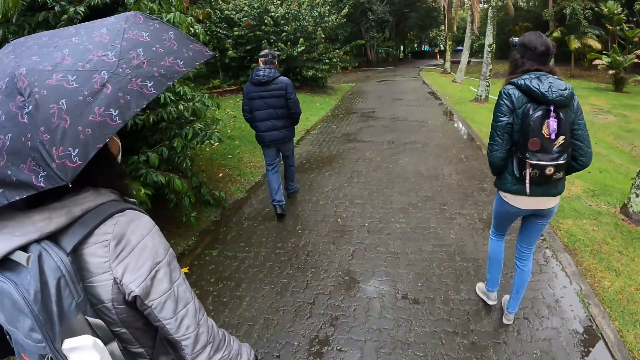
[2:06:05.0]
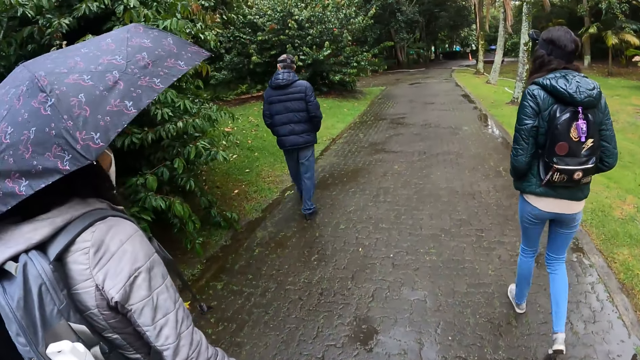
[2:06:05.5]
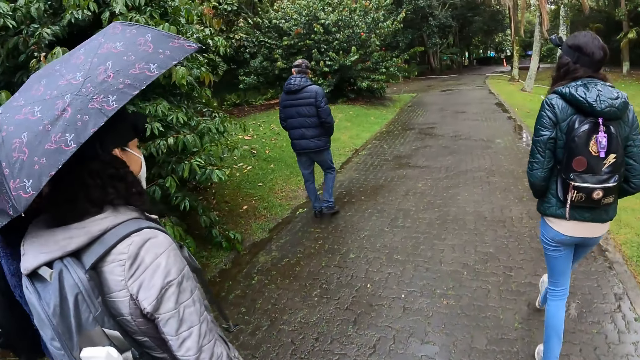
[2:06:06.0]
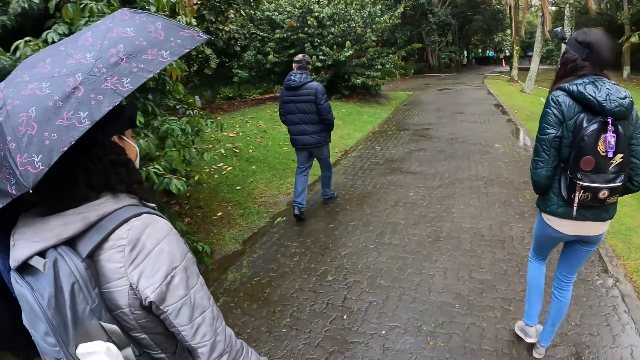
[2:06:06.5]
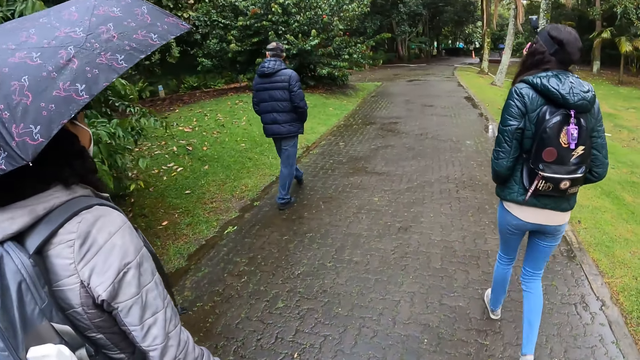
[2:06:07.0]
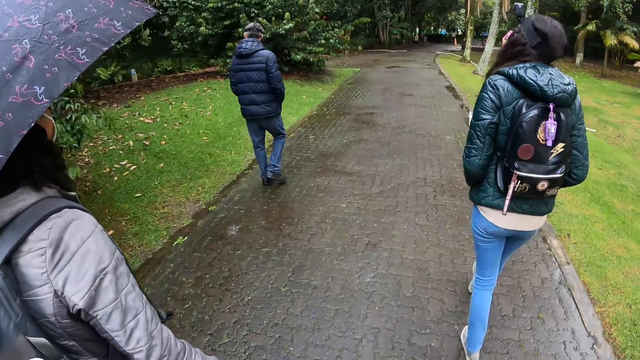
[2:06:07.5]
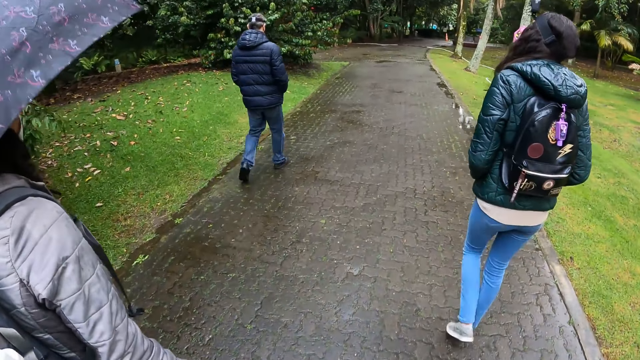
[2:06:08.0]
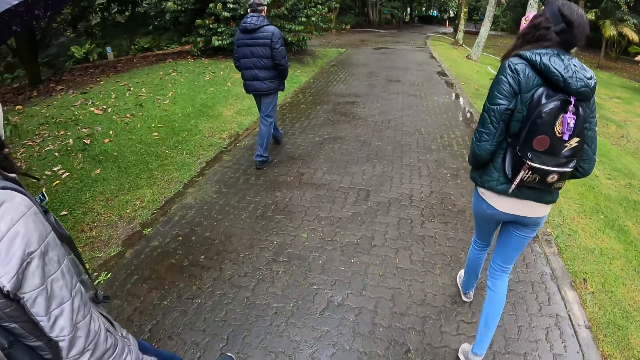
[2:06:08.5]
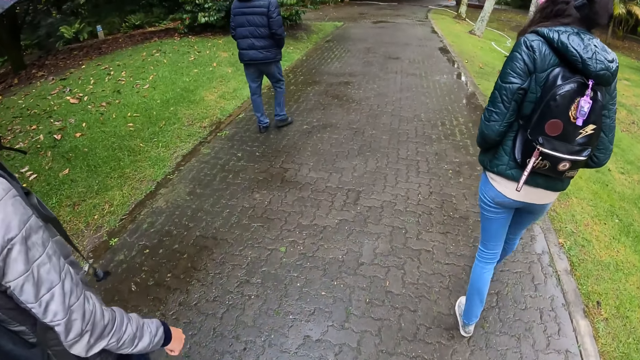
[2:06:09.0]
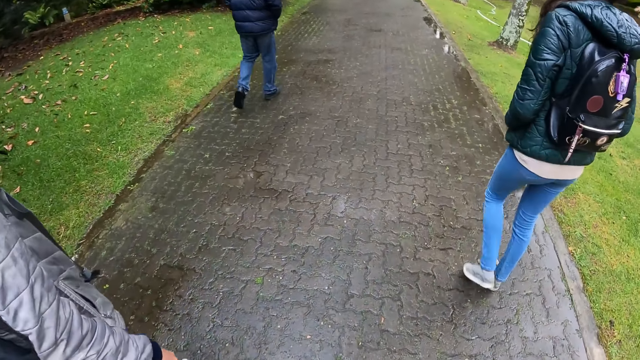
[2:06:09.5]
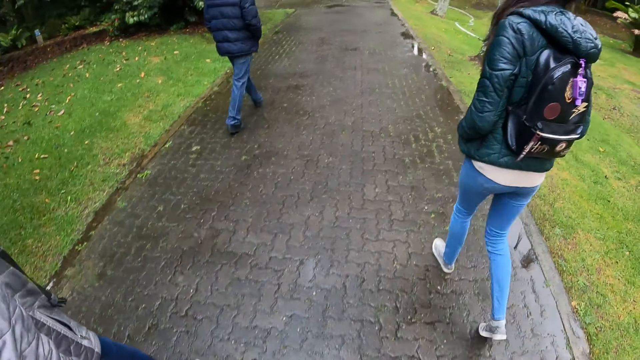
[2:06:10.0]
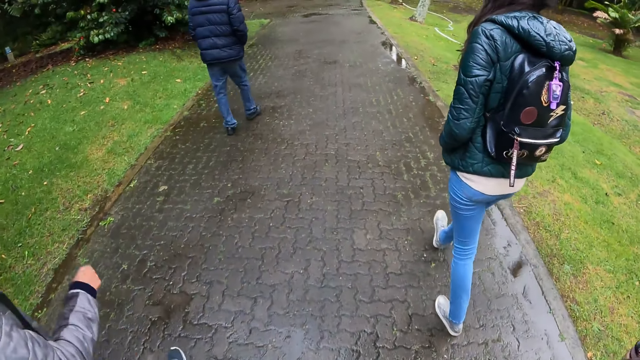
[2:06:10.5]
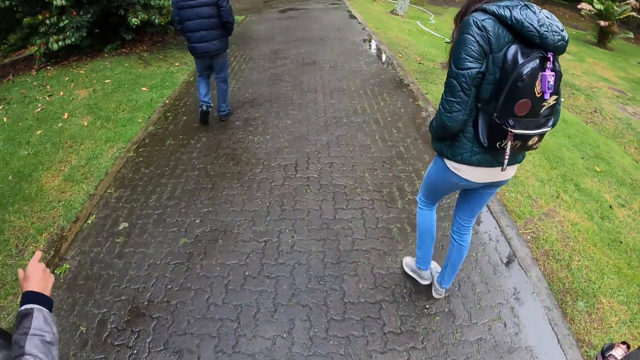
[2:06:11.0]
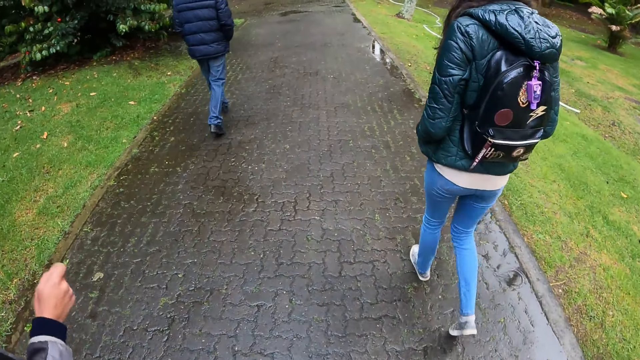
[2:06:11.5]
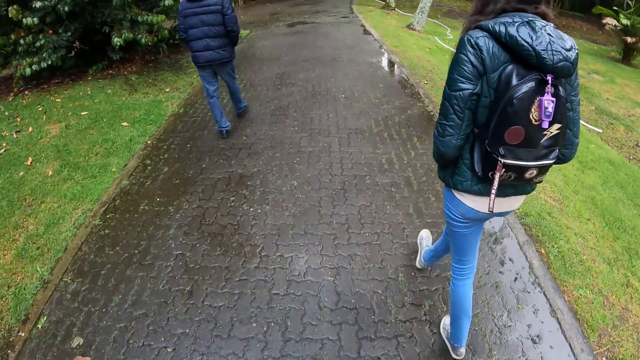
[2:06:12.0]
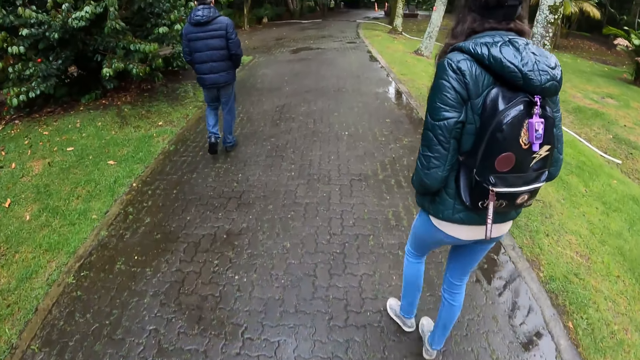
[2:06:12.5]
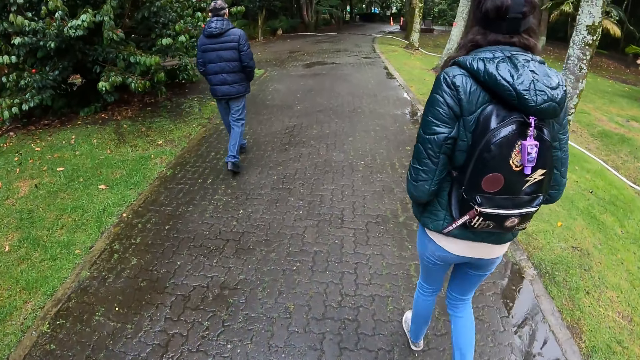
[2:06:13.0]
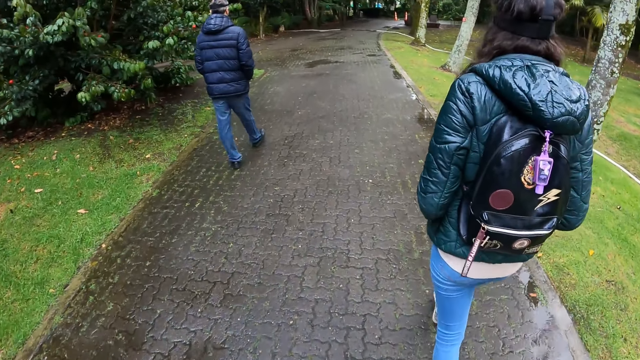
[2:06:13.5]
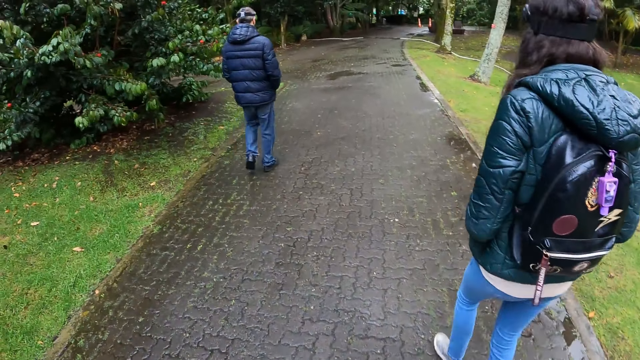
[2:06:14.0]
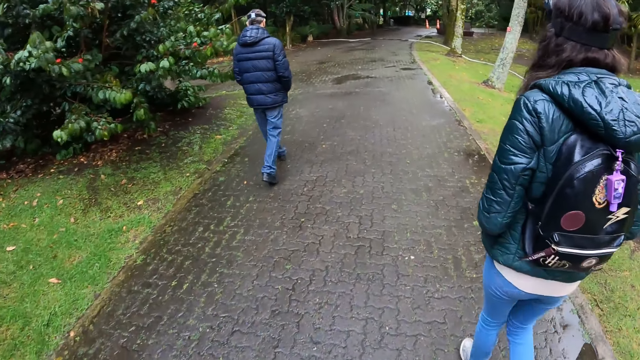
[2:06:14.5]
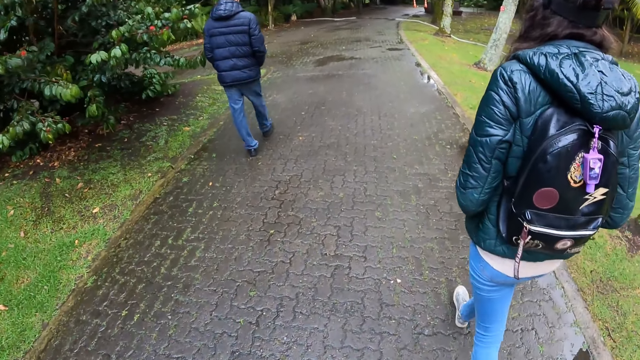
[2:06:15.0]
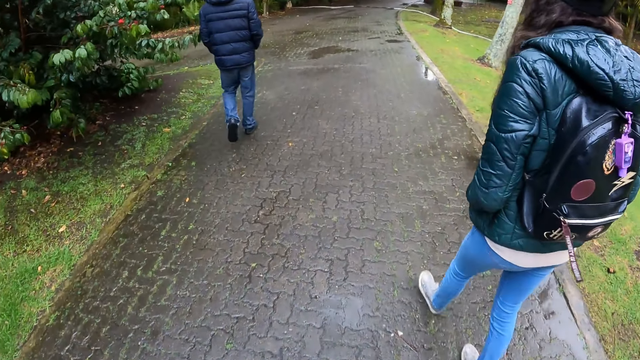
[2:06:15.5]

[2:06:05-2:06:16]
The woman gestures with her right hand.

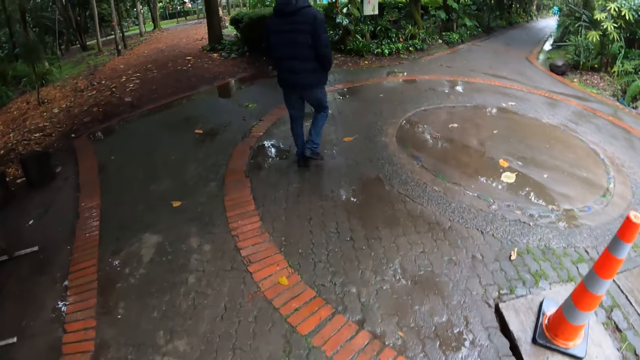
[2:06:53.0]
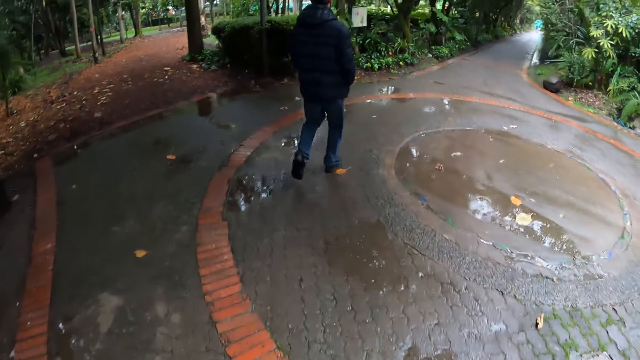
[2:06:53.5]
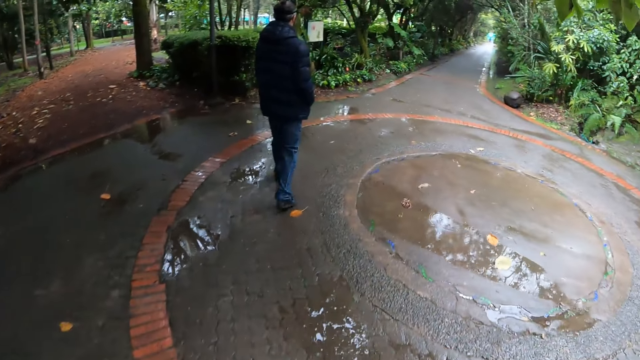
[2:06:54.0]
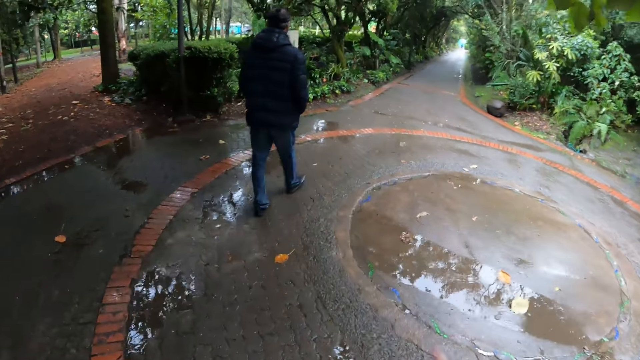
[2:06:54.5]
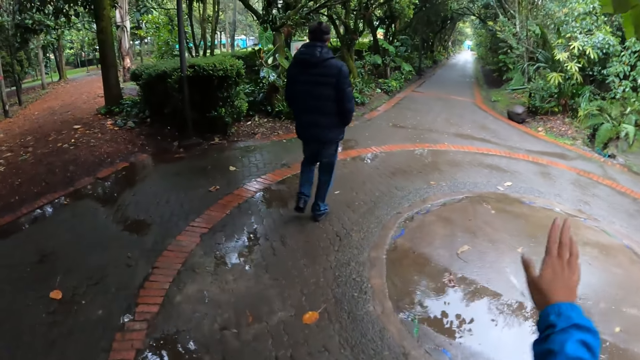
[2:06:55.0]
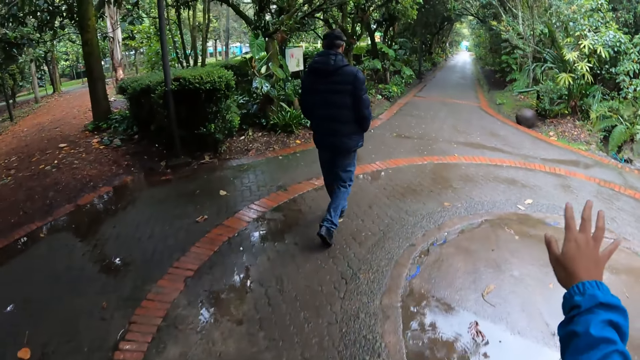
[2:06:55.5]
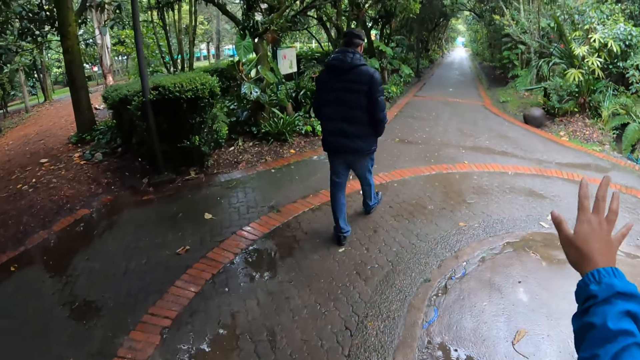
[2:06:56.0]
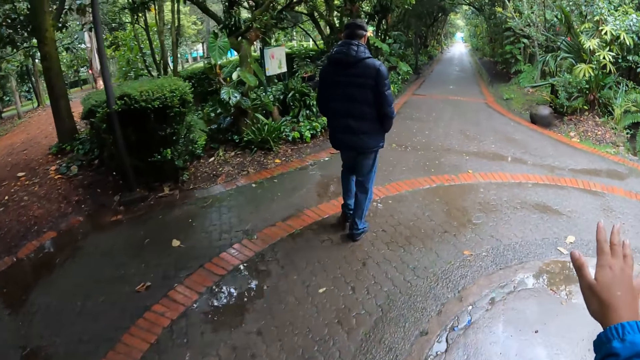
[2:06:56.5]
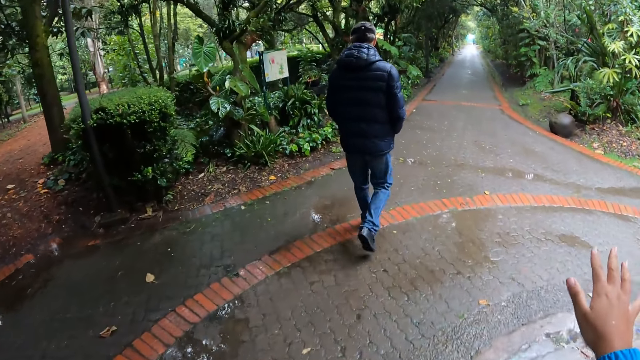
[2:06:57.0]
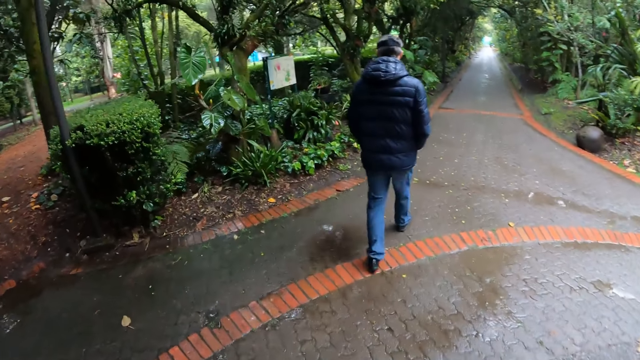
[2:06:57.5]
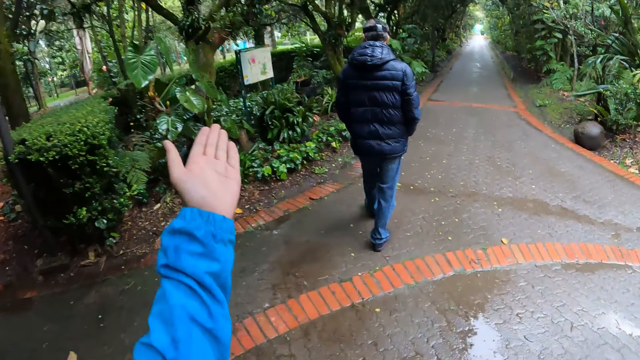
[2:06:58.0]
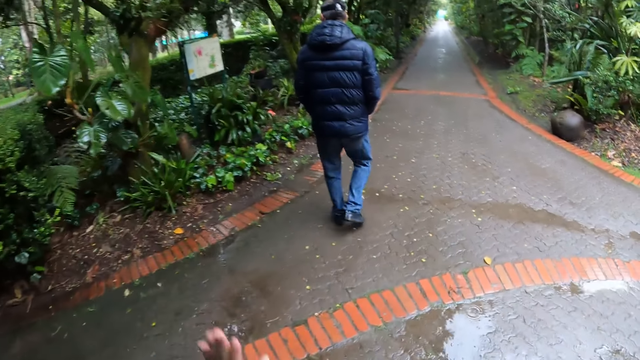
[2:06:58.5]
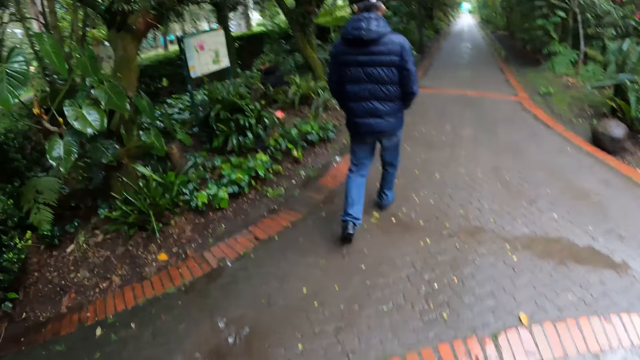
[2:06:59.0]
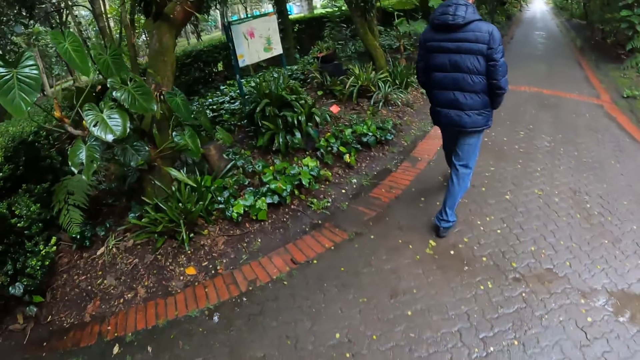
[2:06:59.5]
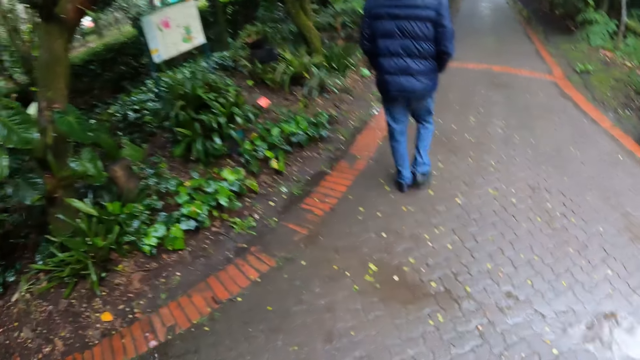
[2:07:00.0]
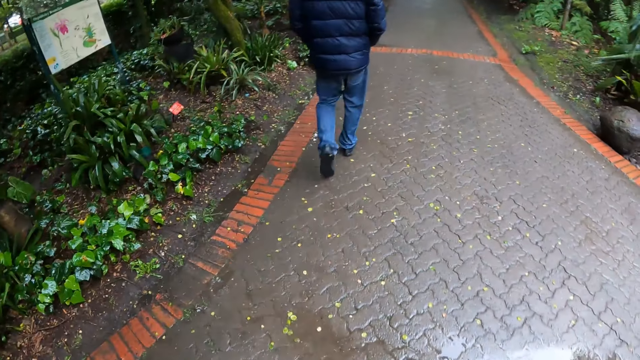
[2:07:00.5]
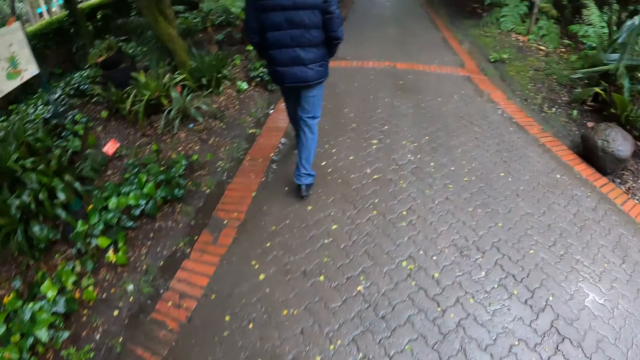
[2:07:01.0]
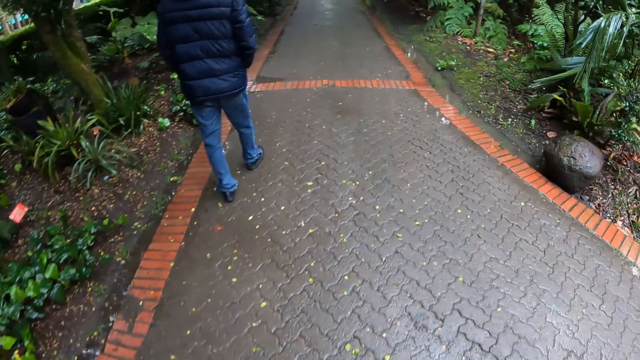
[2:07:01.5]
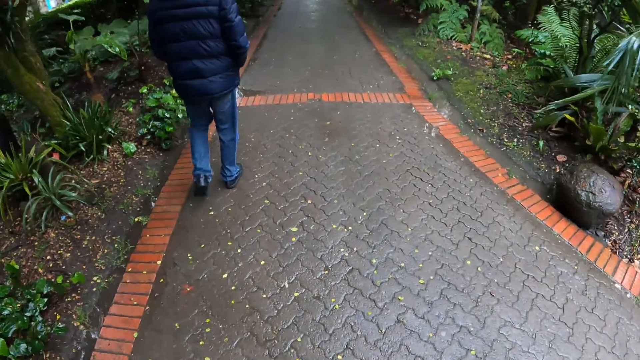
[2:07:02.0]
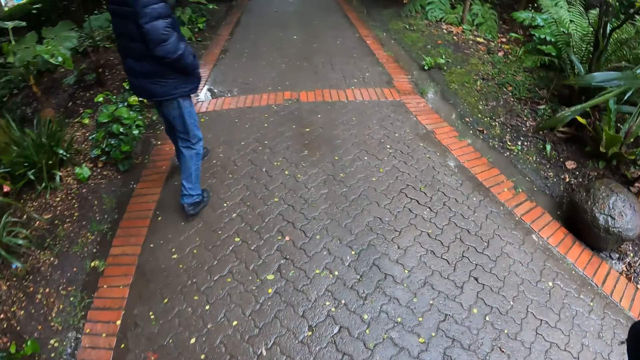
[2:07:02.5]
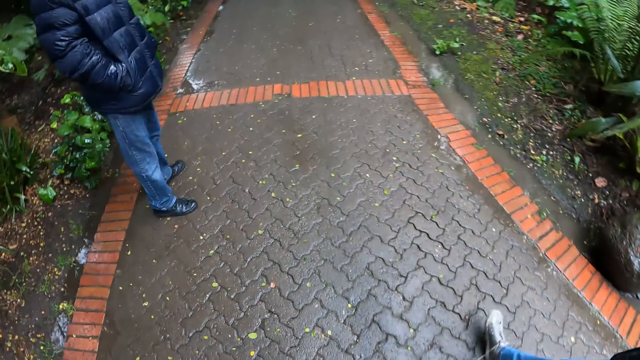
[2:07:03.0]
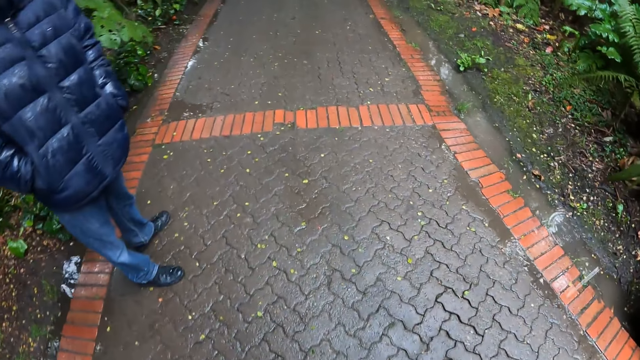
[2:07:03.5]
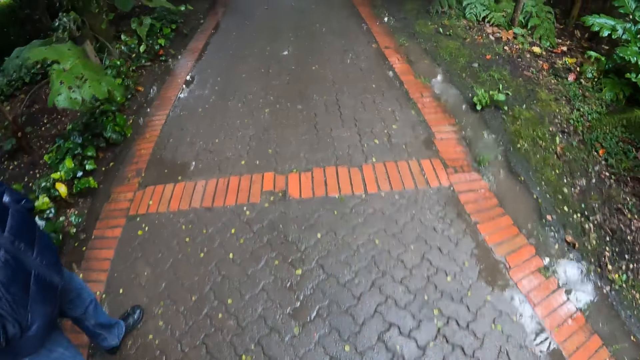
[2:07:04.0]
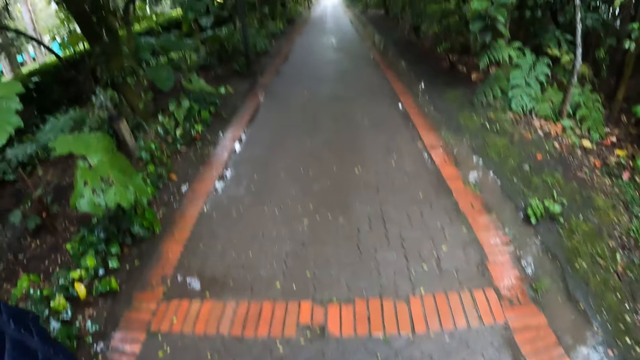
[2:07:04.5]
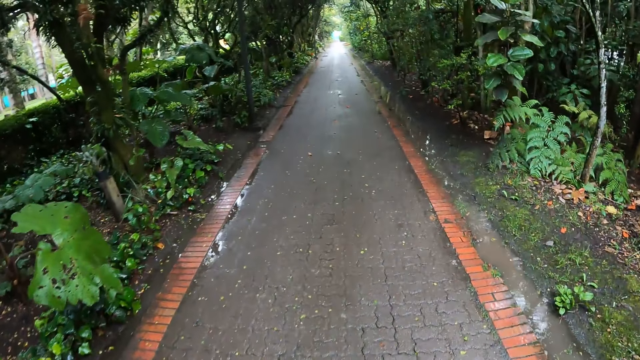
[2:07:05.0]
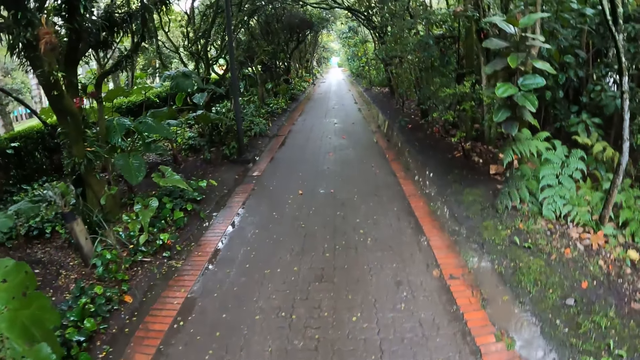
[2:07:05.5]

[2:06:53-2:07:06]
The camera wearer interacts with the group of people in the park. They make a hand gesture.
